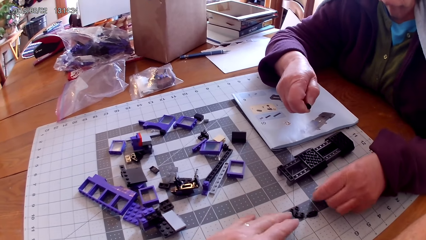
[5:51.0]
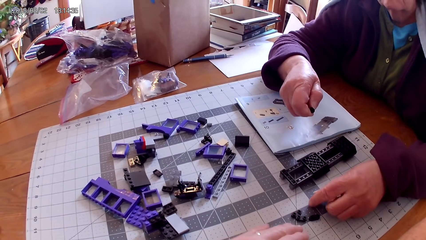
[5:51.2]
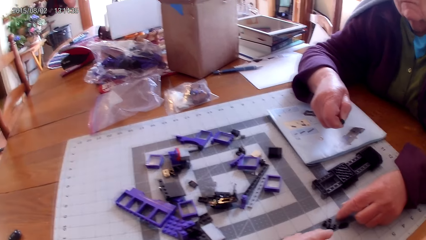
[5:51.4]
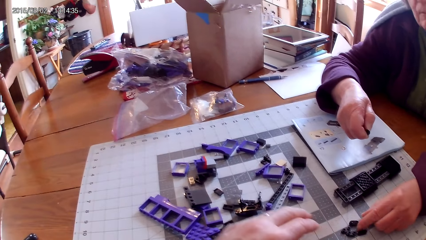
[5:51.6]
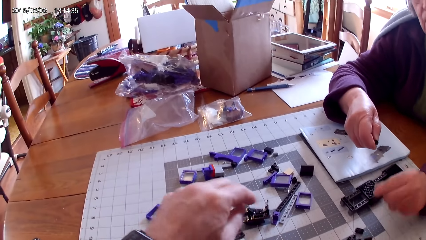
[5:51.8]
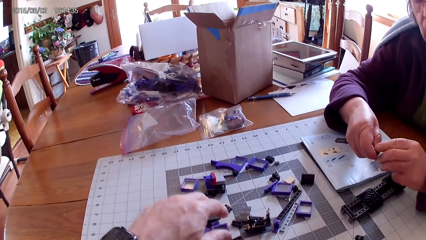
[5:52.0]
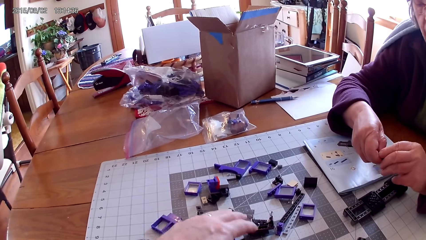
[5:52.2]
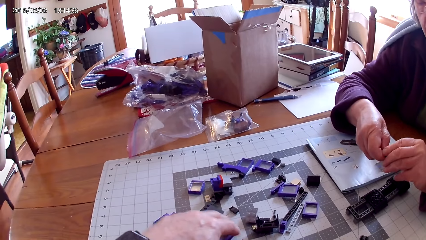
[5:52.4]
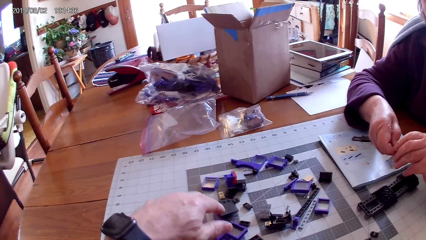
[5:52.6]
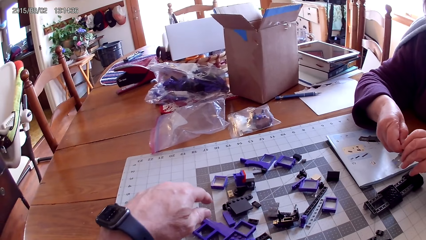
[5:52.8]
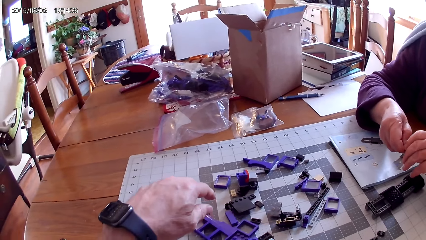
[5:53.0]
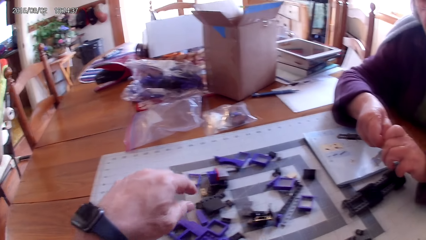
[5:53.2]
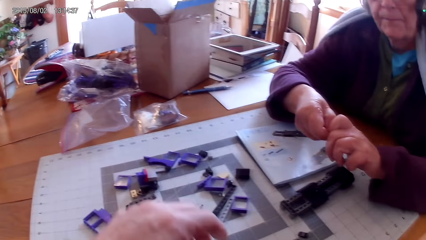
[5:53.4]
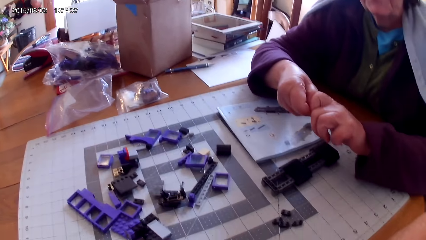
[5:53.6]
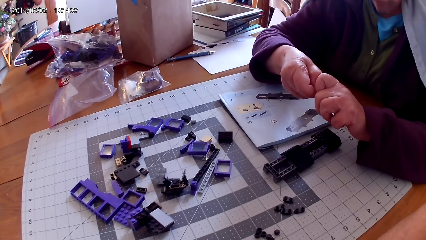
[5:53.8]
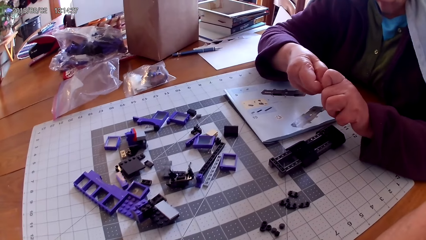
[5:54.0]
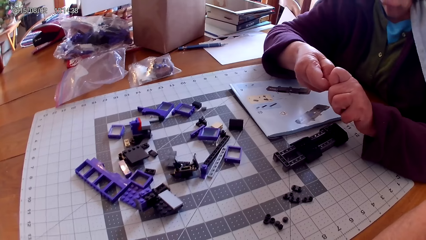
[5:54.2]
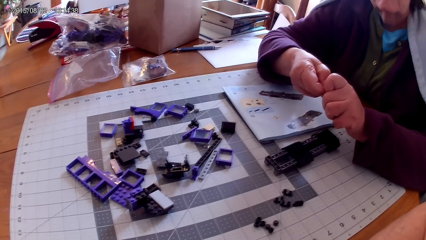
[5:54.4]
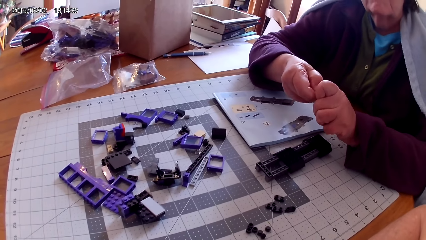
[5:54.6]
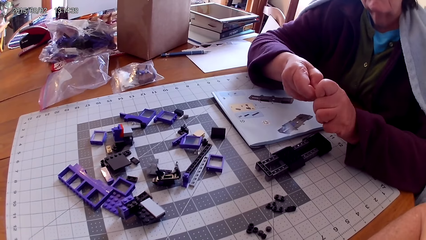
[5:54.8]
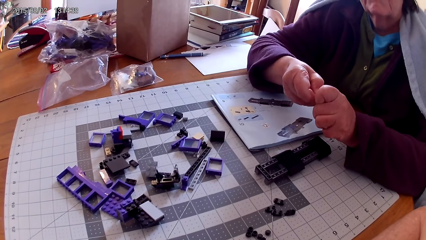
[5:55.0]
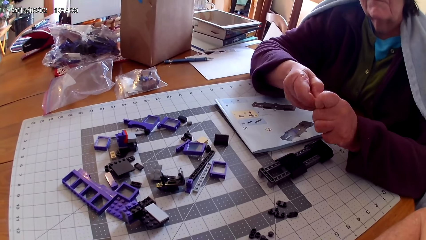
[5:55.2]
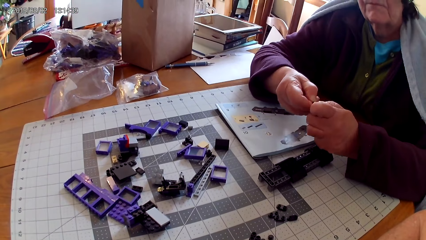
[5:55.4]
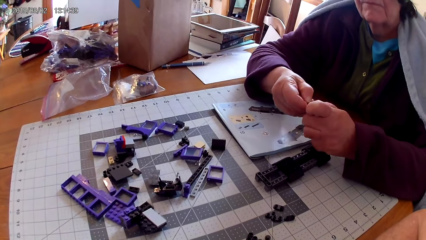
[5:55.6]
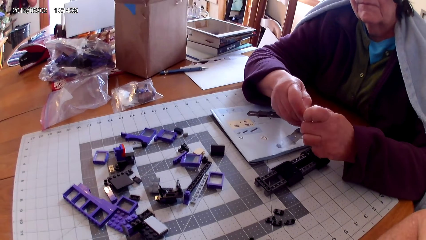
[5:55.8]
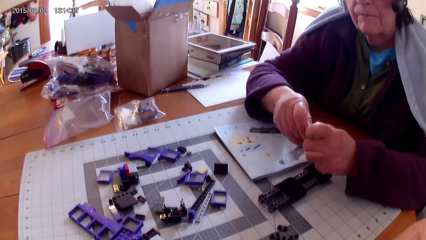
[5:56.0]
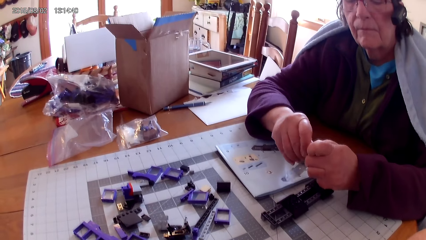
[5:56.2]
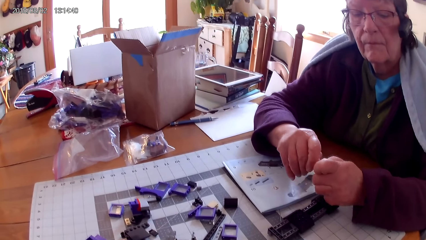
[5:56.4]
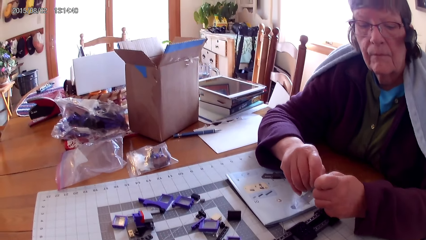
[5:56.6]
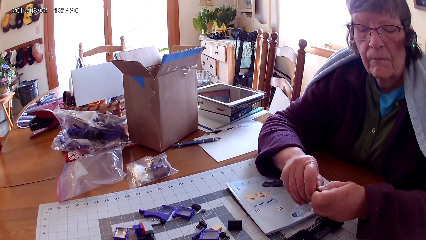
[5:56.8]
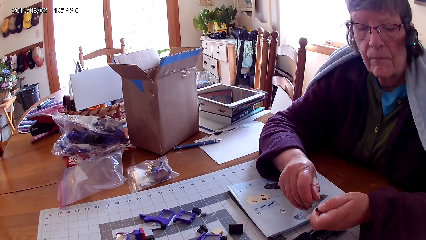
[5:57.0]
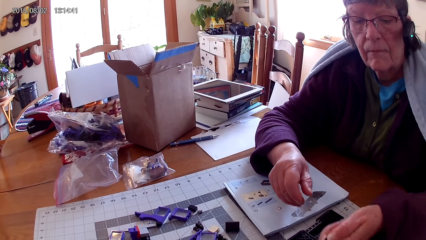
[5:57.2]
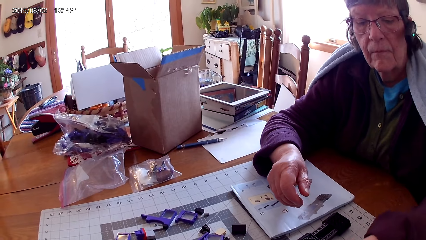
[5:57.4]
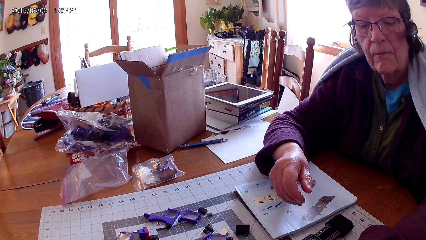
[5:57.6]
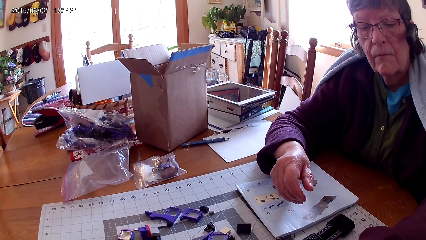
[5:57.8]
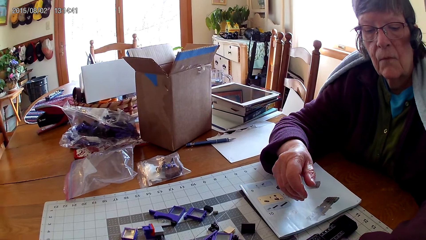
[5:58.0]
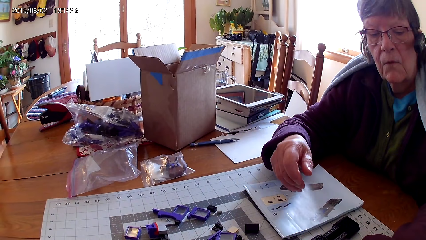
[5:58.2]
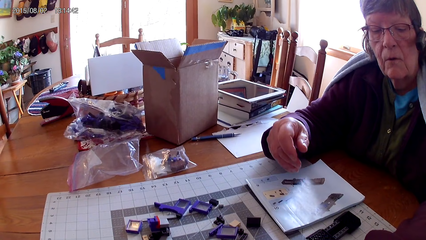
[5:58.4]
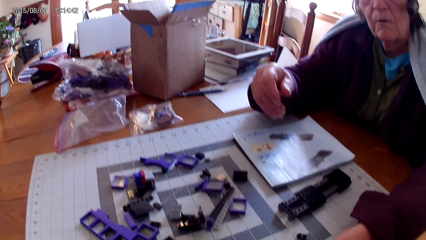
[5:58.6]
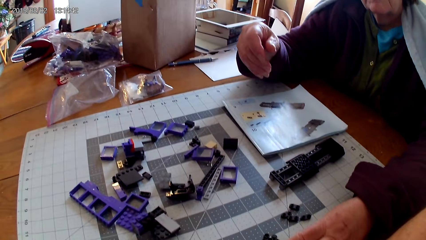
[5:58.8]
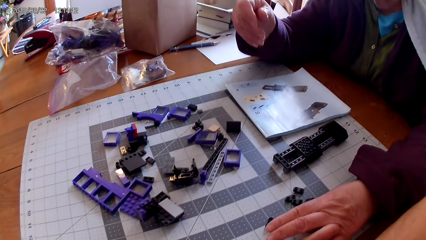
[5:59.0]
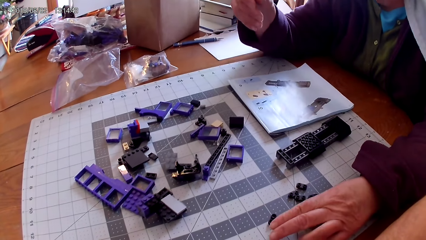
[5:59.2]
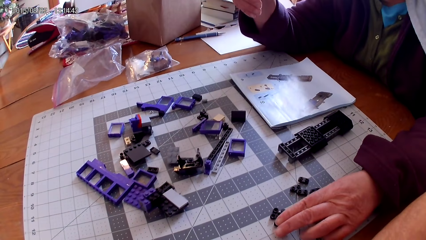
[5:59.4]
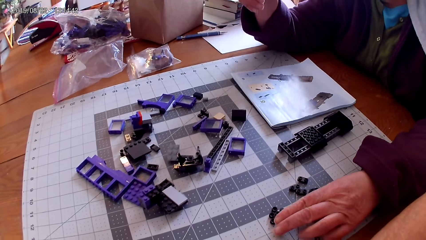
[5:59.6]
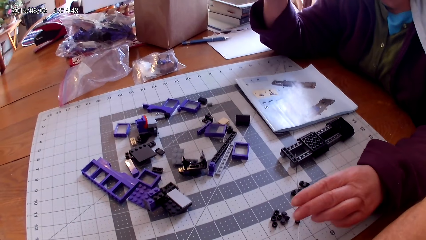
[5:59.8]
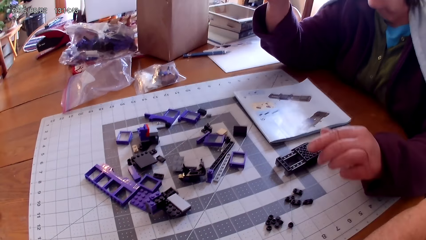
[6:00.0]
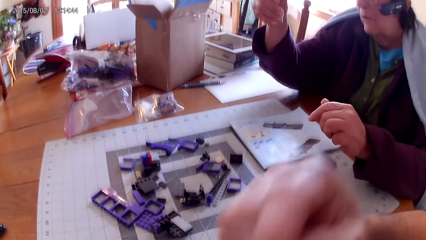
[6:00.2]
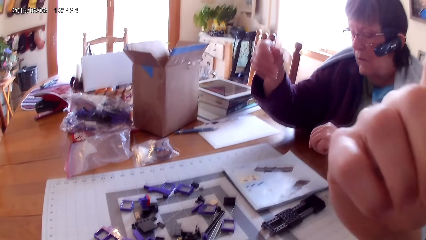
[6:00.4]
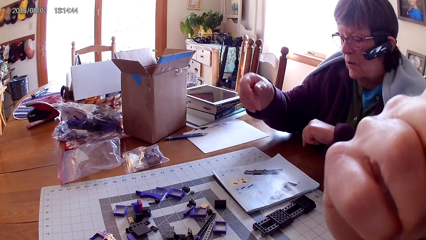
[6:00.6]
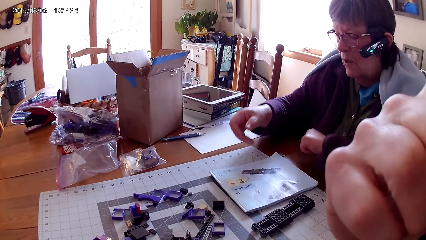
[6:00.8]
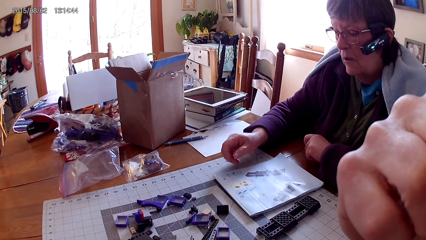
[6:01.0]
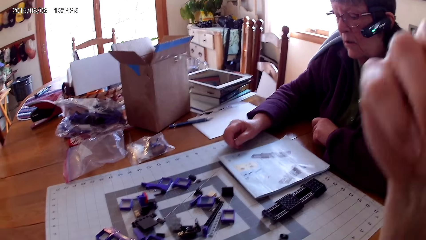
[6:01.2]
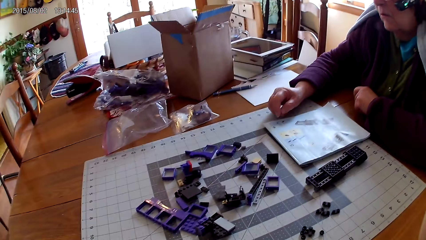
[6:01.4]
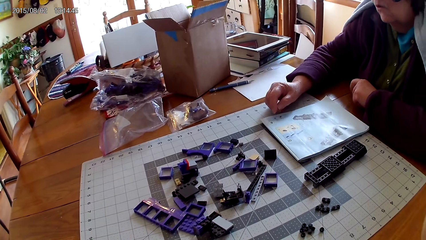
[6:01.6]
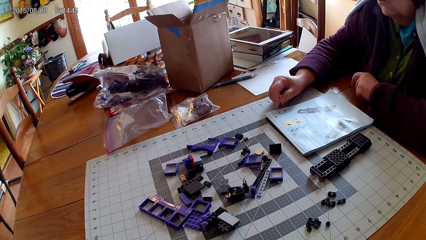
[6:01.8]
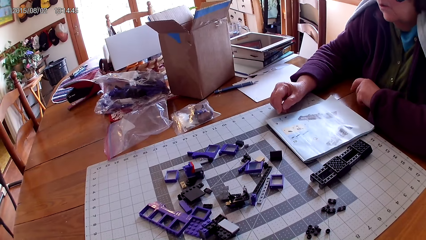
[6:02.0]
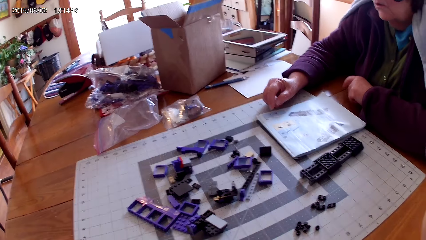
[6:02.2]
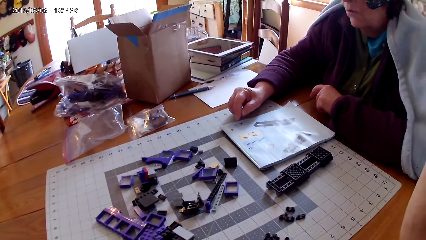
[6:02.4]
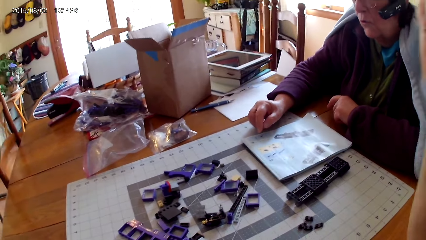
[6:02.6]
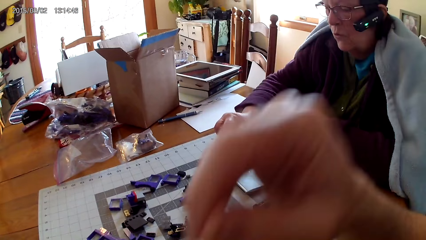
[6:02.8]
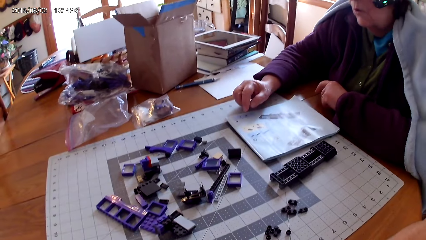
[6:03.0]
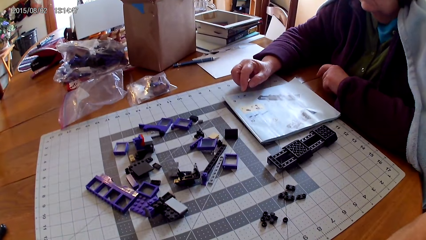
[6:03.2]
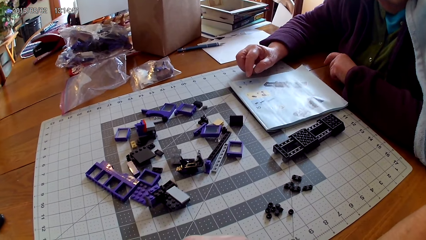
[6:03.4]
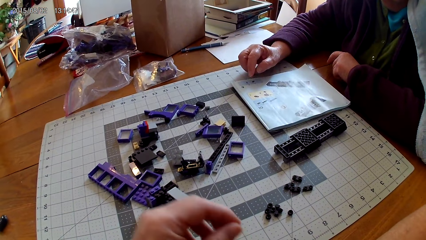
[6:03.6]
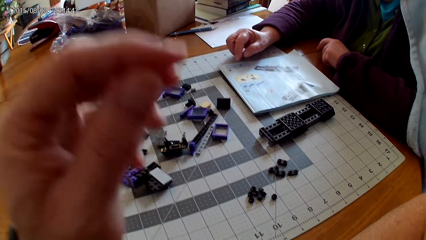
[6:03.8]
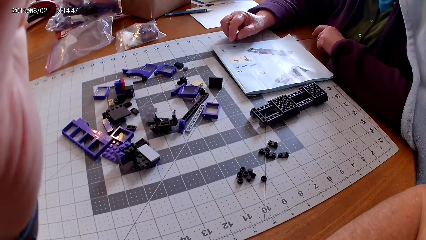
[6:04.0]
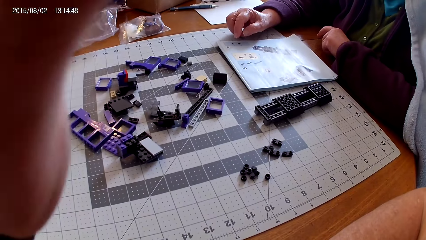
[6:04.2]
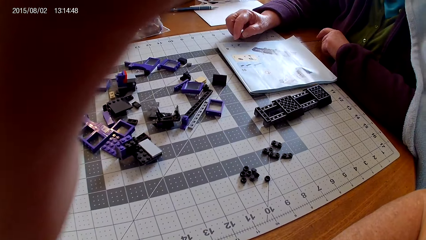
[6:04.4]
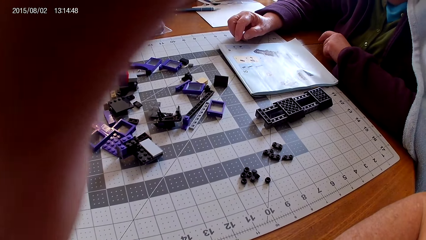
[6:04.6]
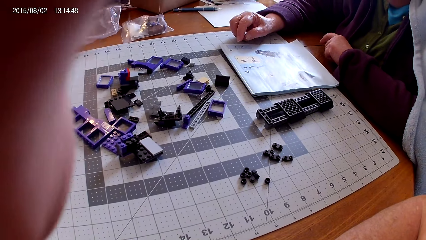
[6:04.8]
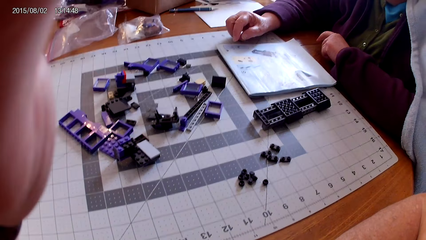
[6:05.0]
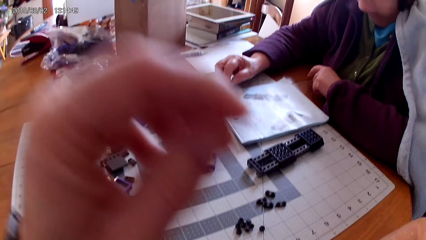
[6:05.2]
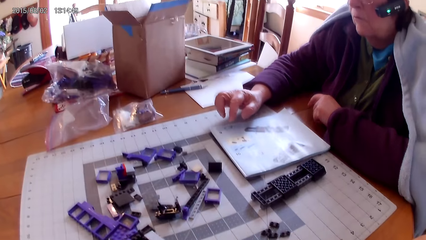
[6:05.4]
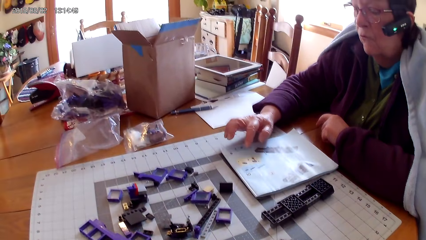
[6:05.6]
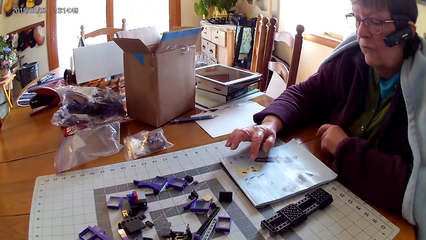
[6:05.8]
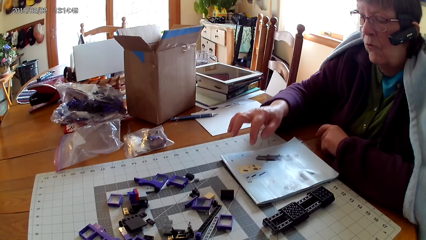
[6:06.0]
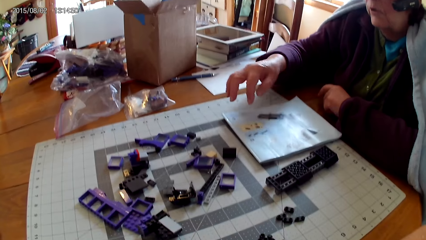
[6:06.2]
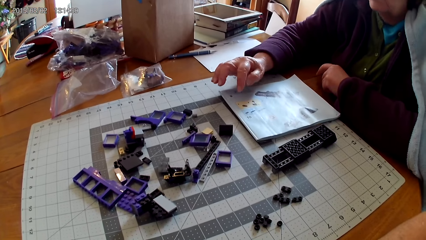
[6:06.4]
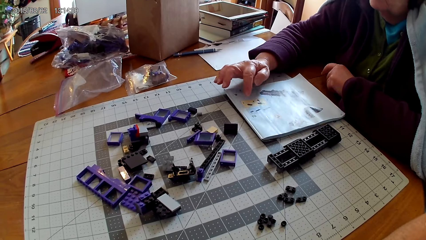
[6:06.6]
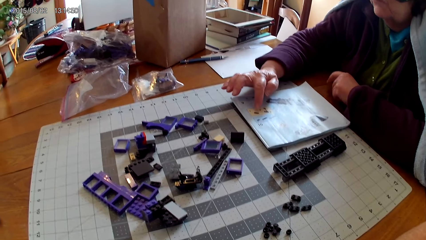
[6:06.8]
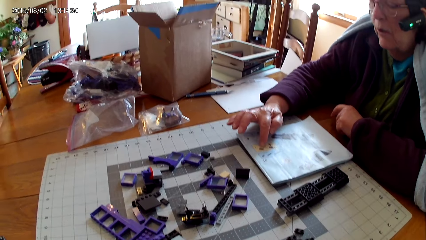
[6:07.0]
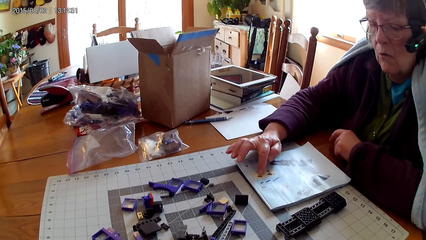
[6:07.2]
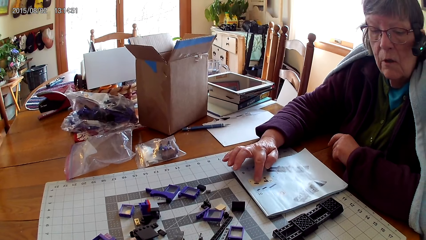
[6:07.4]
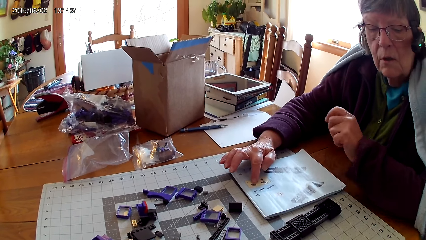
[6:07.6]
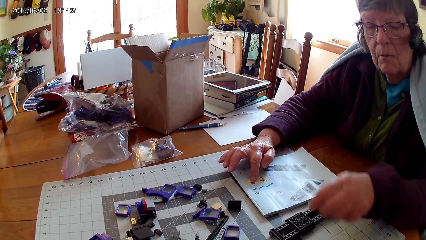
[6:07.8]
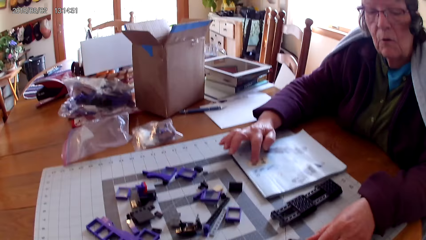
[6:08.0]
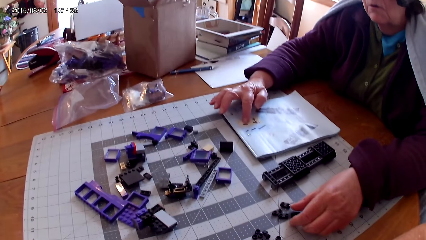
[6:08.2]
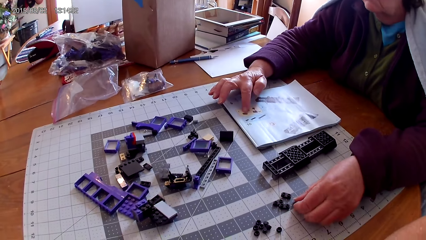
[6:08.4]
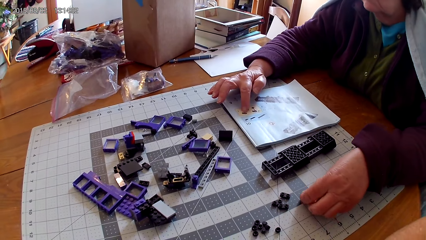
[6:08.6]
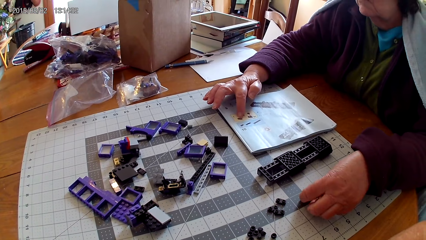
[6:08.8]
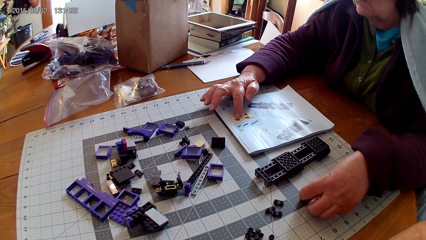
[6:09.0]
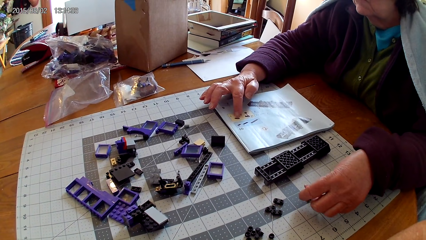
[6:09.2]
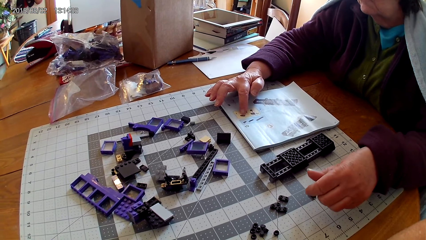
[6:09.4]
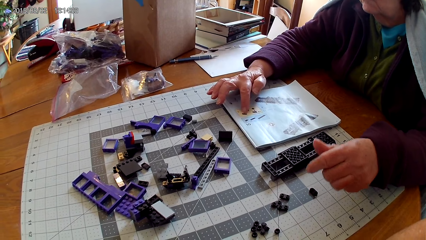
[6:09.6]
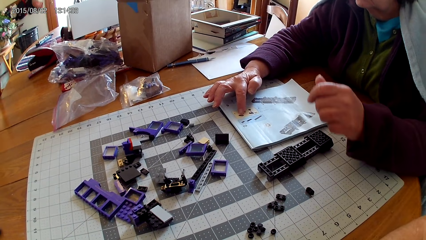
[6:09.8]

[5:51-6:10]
The woman puts a spare part on the table and loosens another spare part. The camera wearer arranges spare parts. He looks around. The woman loosens the spare part and puts the spare part on the table. The camera wearer raises his hand. He touches his face. The woman puts her hand on the table and reads the manual book. The camera wearer lowers his hand. He raises his left hand. He adjusts the head camera. He lowers his hand. The woman points at a picture in the manual book and holds the book with her finger. She moves a spare part on the table and holds a plastic.
